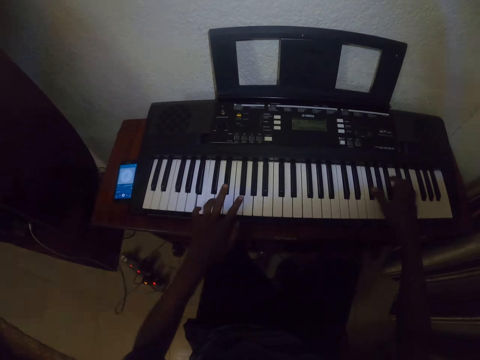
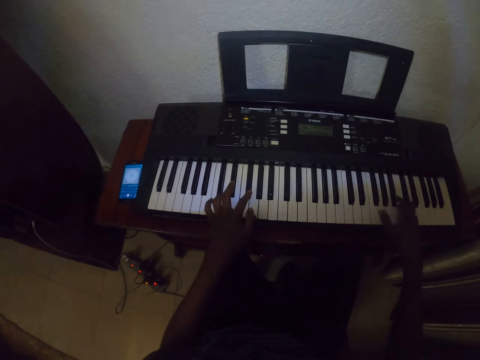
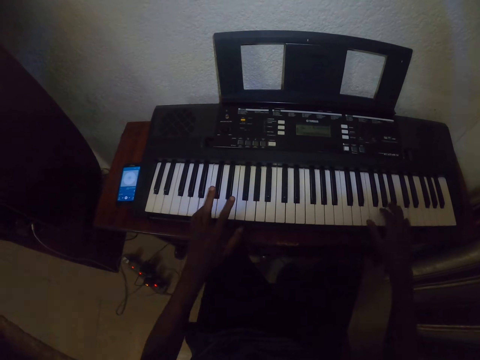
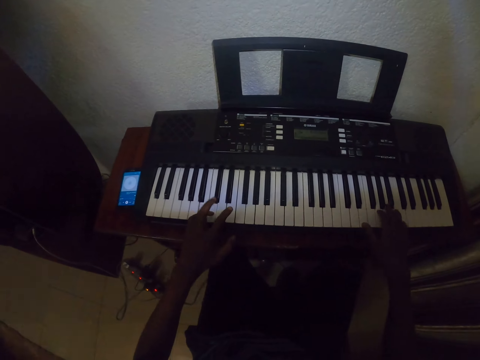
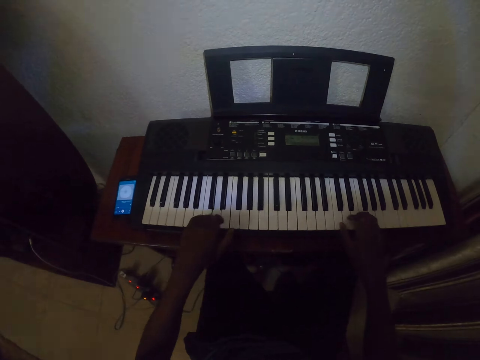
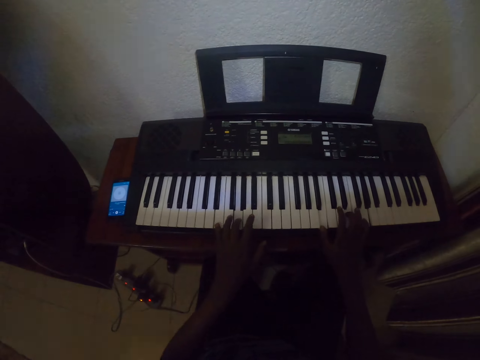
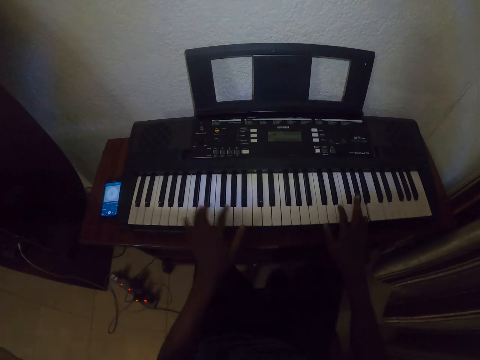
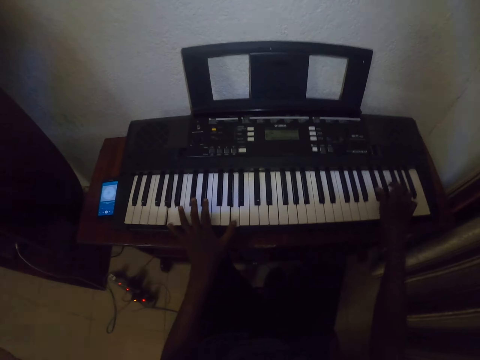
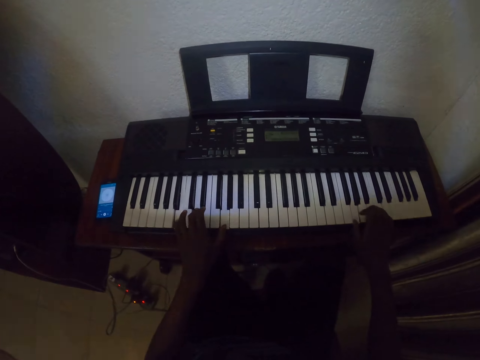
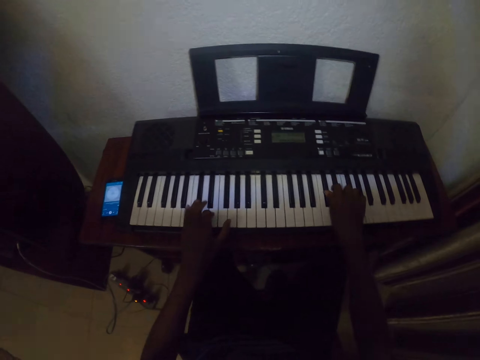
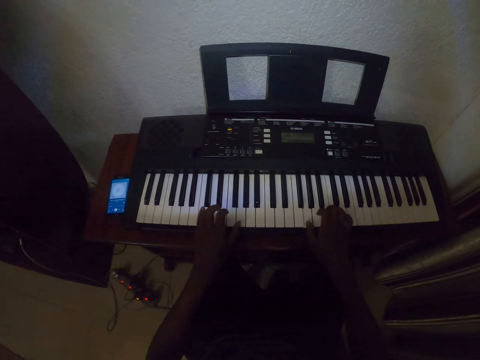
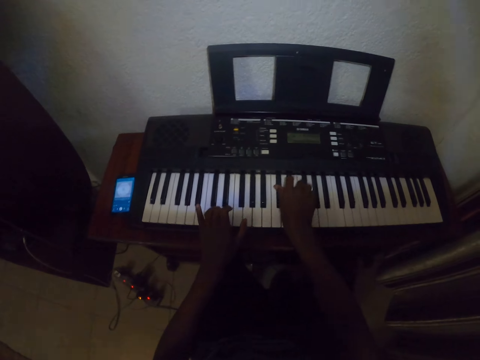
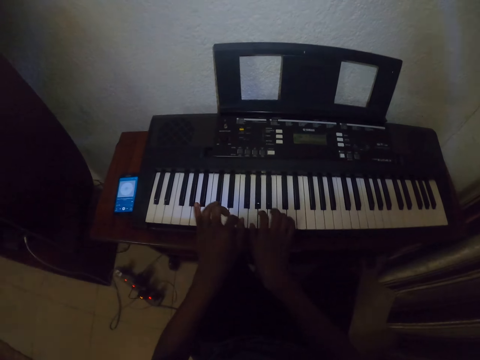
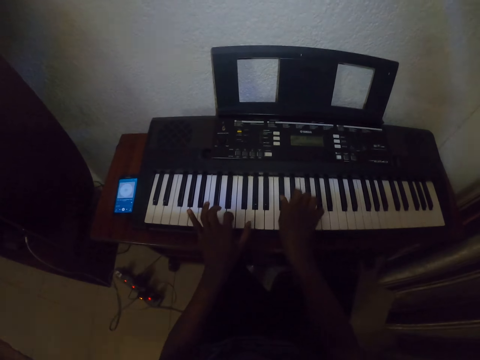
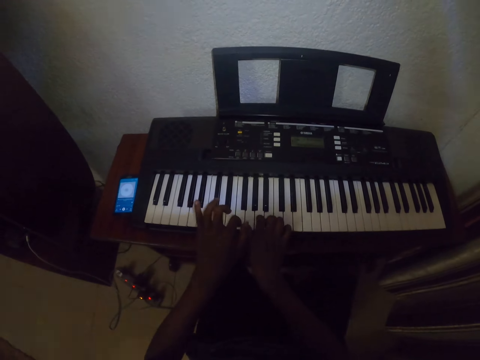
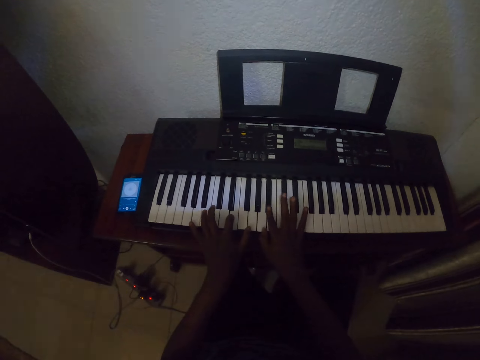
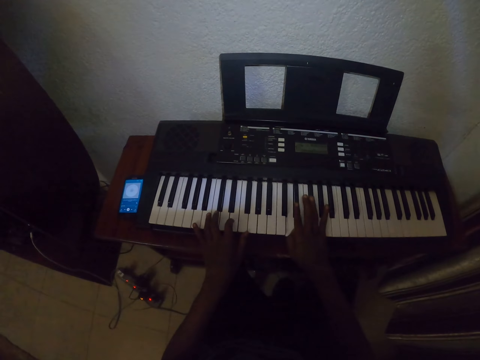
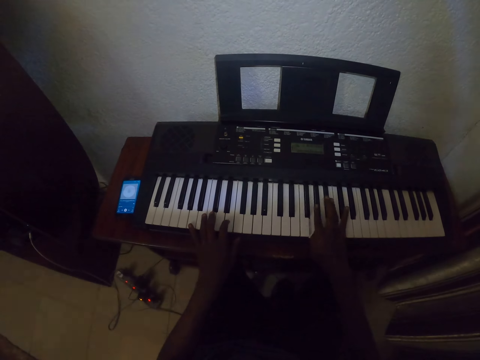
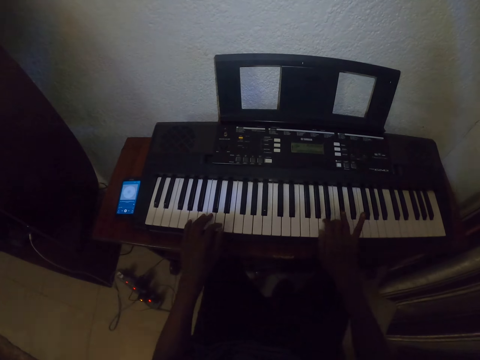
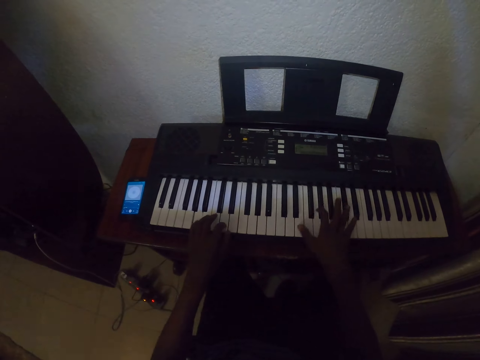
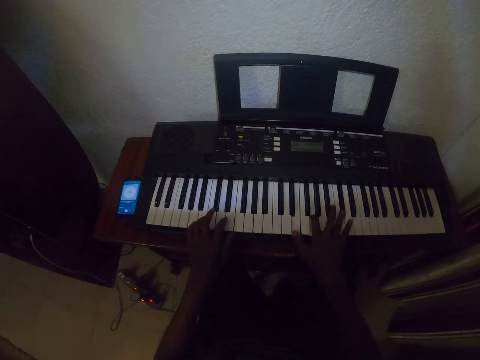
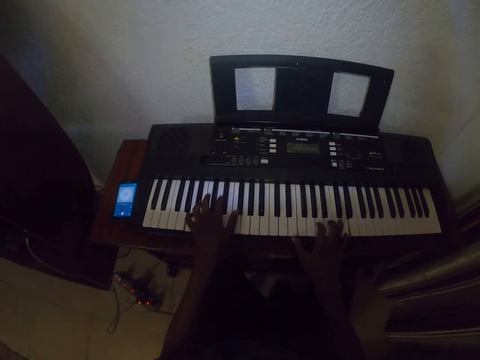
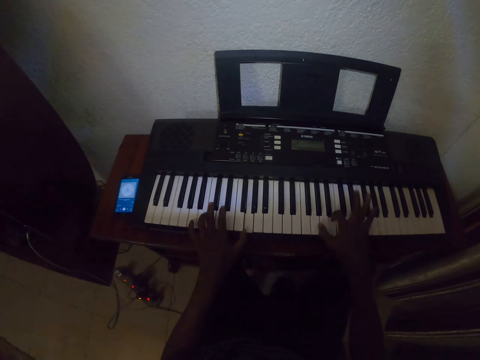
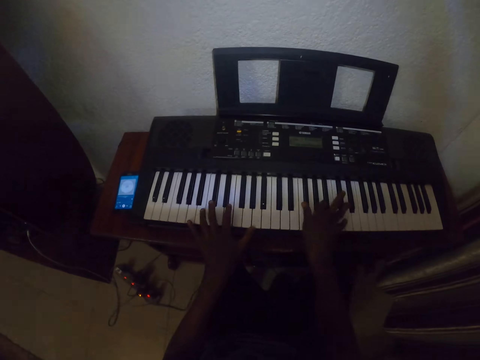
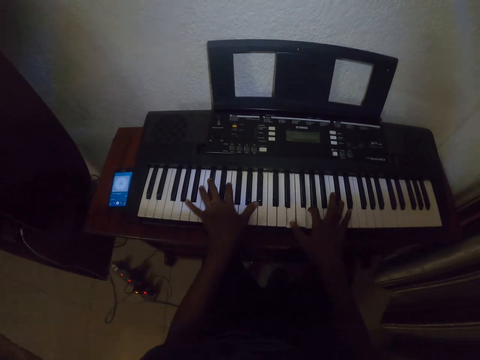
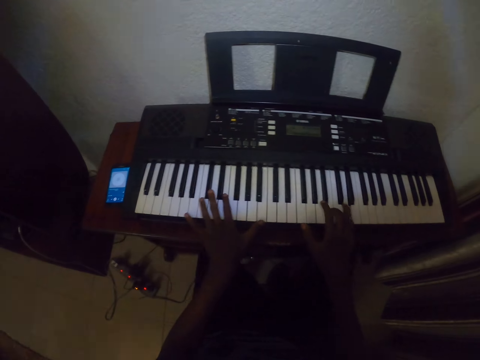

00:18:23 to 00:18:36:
The camera wearer plays the piano. They play the piano again.

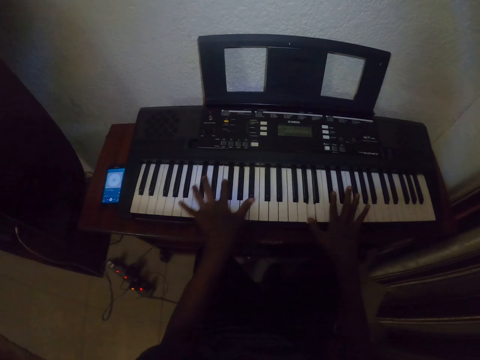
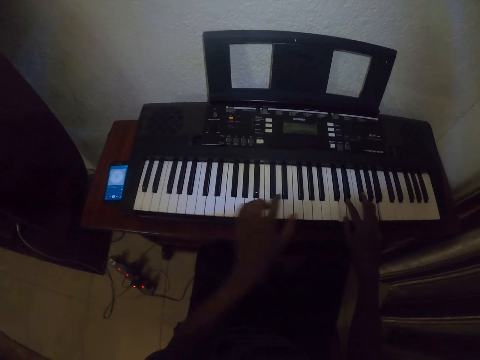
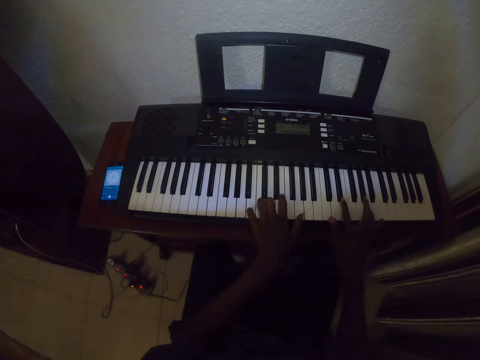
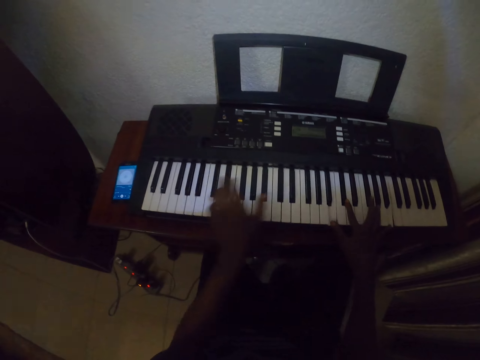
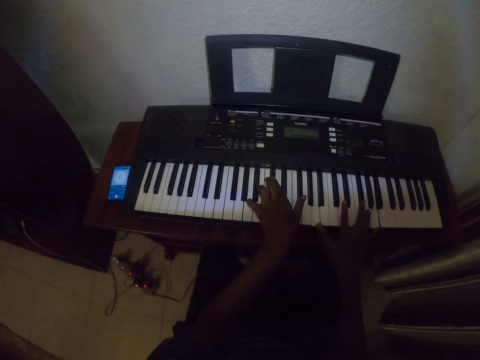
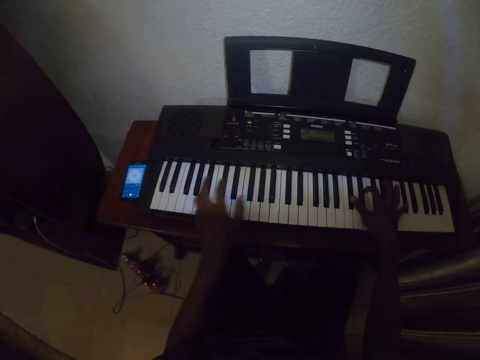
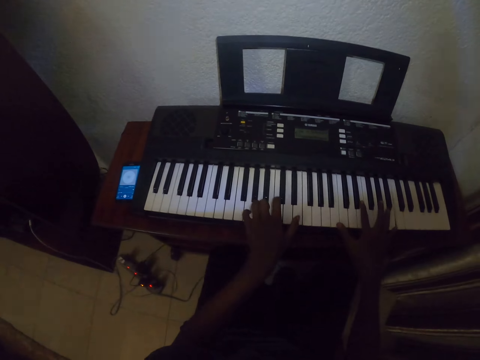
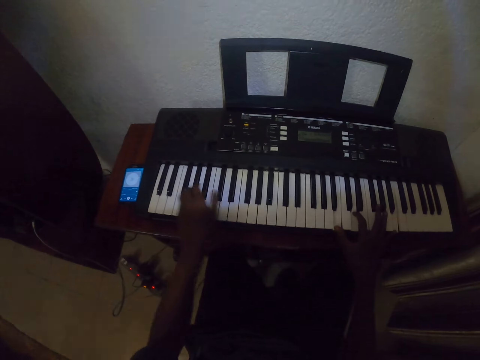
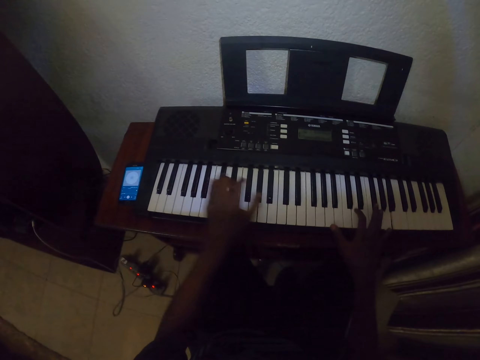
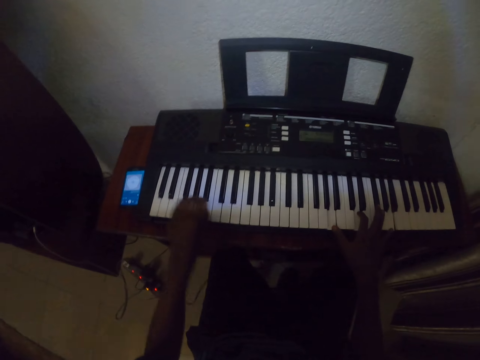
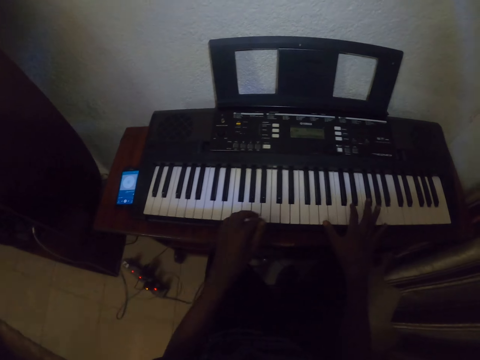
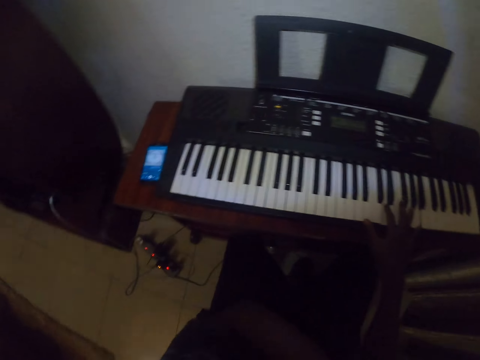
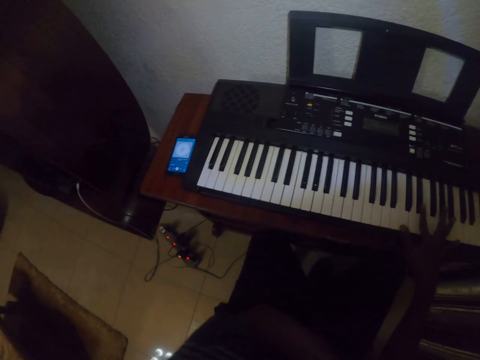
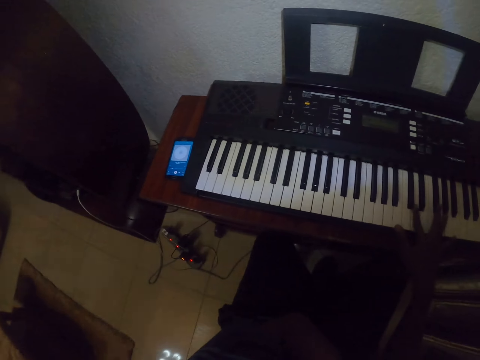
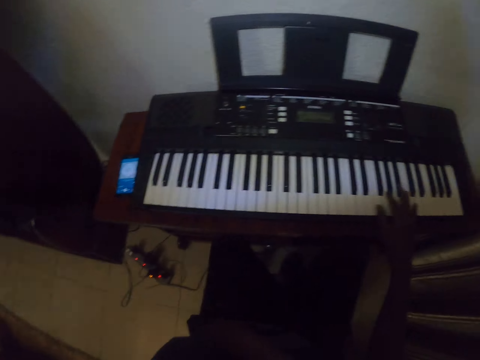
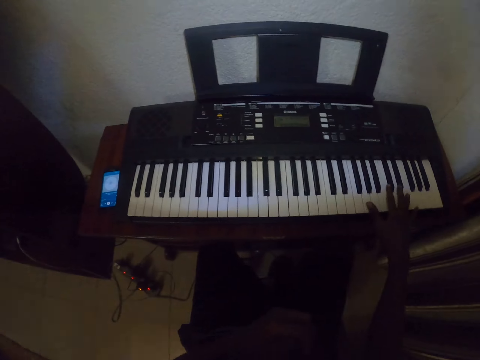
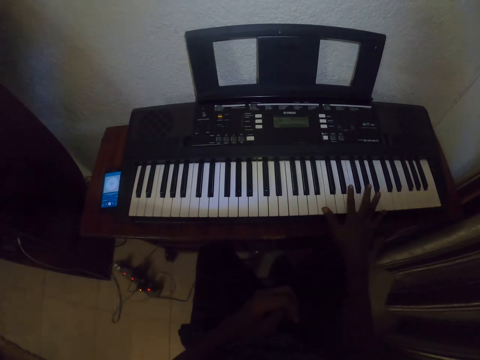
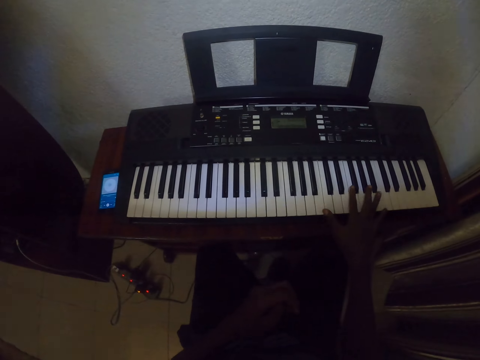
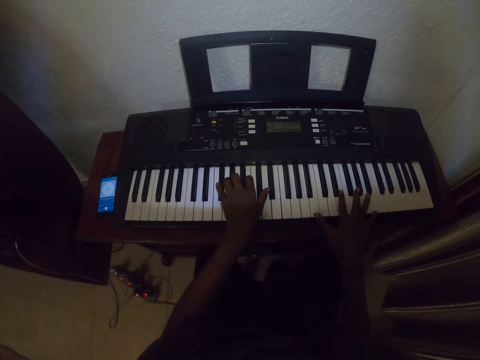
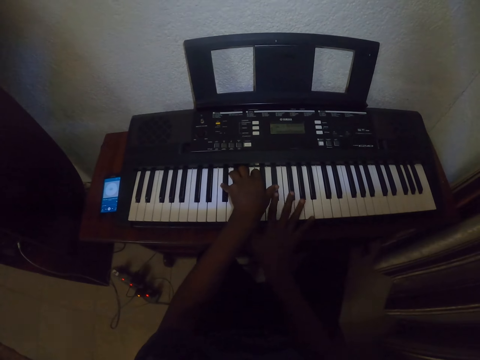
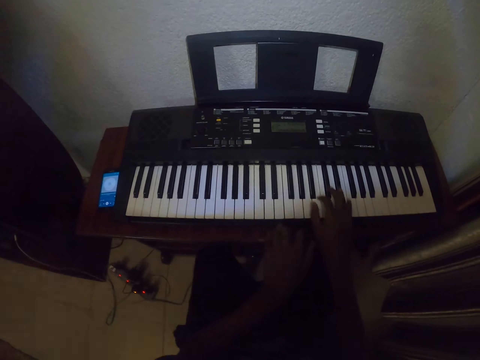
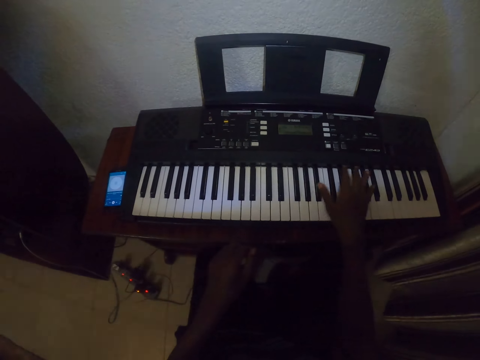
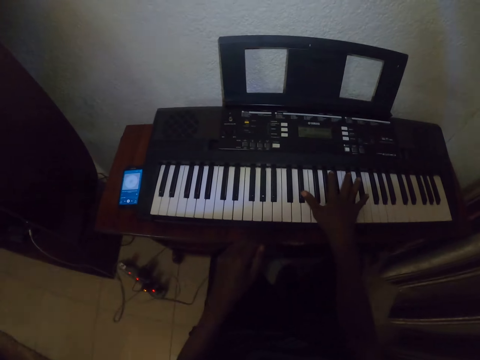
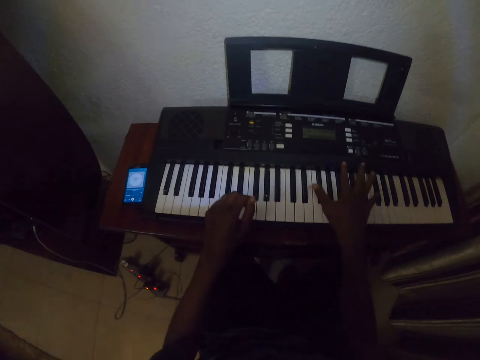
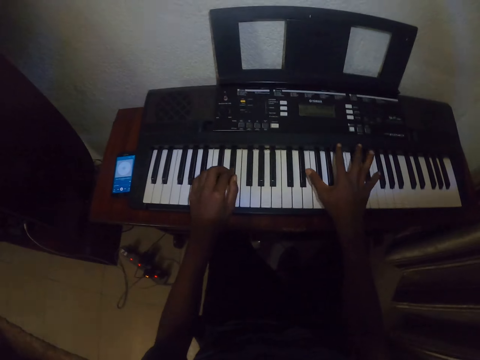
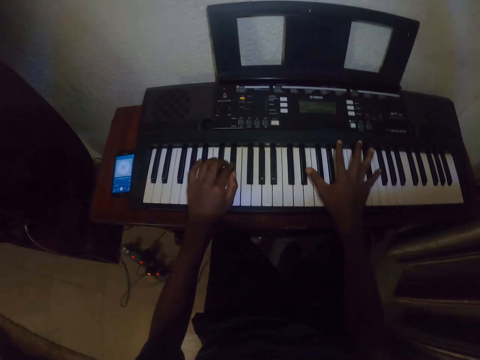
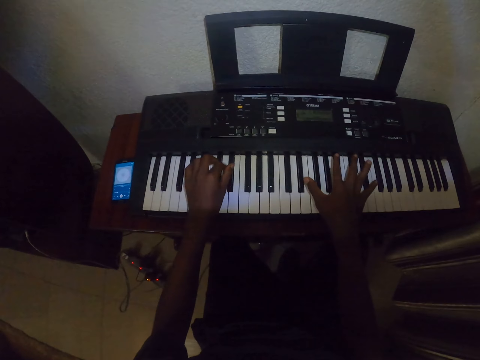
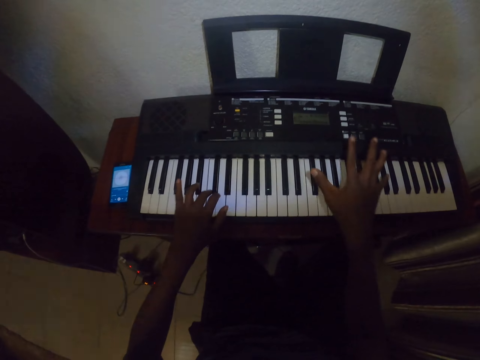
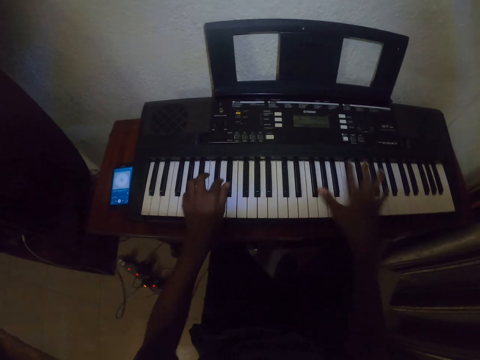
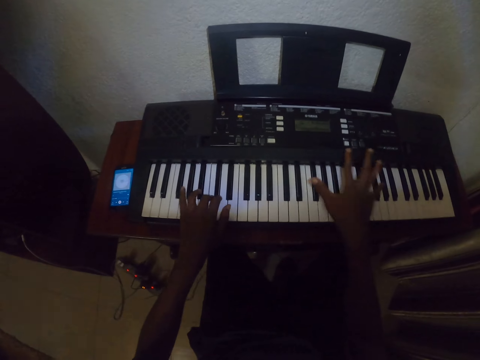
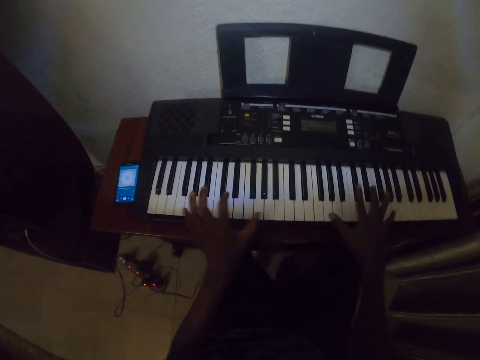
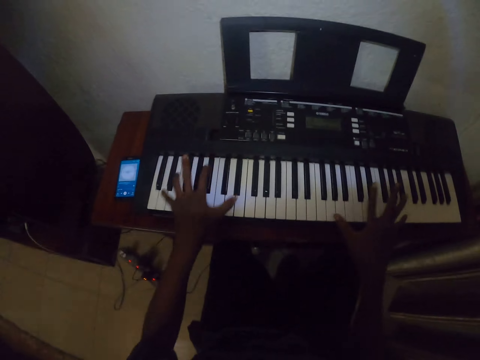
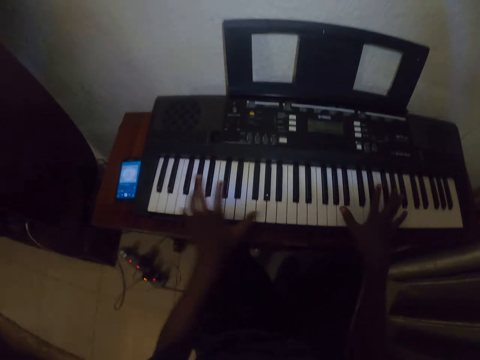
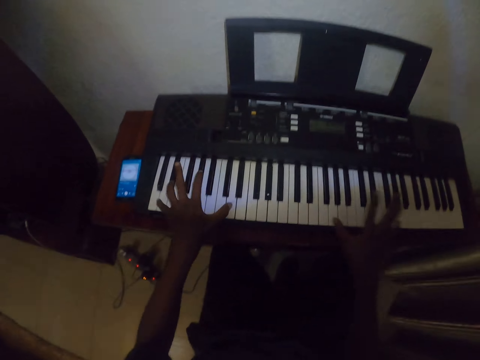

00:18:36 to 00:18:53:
The camera wearer plays the piano. They remove the left hand from the piano. They play the piano with both hands. They play the piano.
